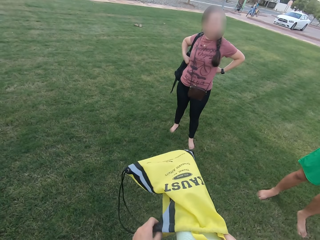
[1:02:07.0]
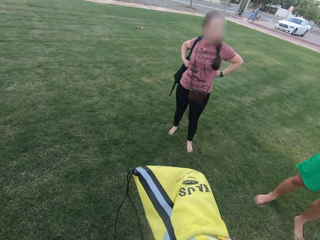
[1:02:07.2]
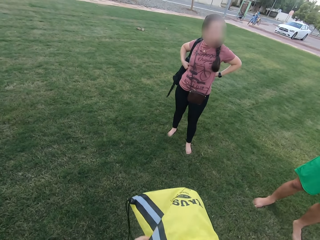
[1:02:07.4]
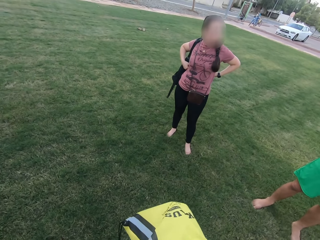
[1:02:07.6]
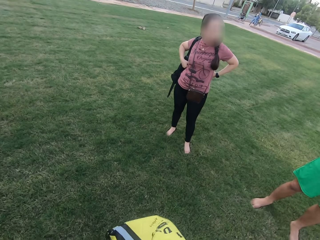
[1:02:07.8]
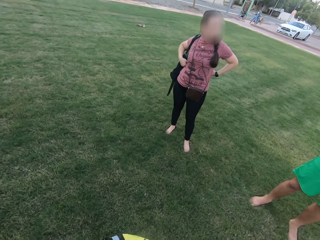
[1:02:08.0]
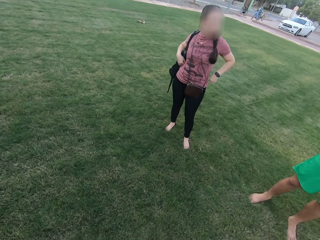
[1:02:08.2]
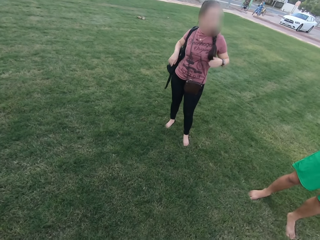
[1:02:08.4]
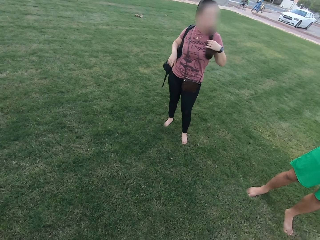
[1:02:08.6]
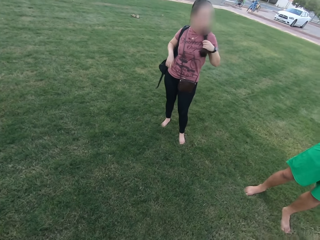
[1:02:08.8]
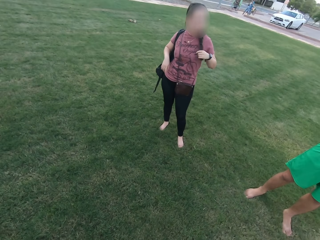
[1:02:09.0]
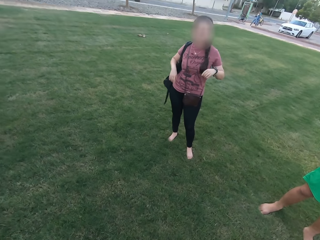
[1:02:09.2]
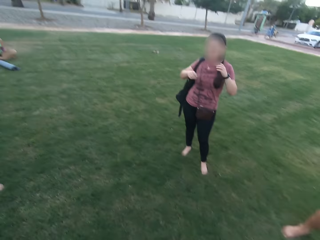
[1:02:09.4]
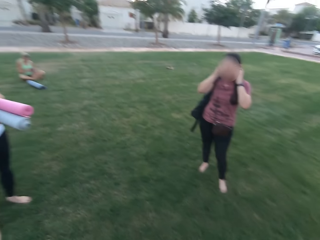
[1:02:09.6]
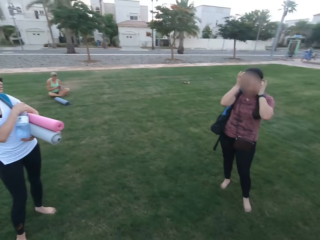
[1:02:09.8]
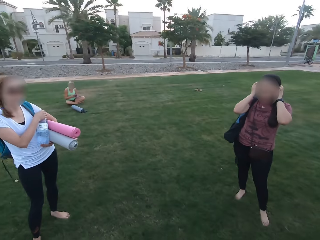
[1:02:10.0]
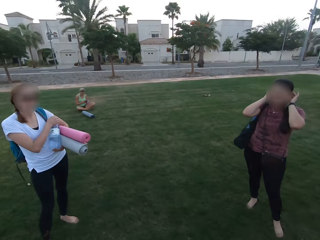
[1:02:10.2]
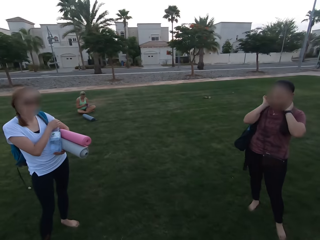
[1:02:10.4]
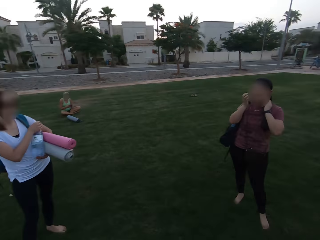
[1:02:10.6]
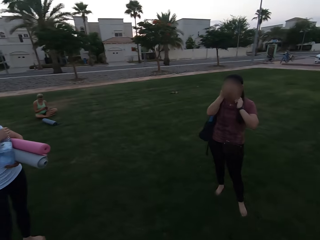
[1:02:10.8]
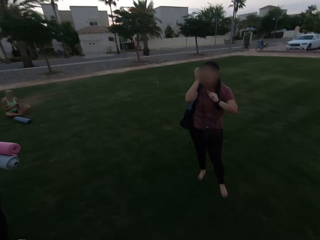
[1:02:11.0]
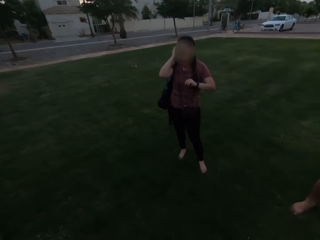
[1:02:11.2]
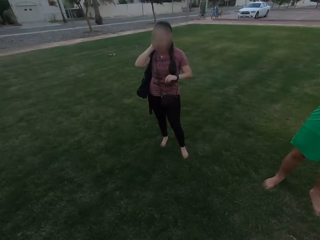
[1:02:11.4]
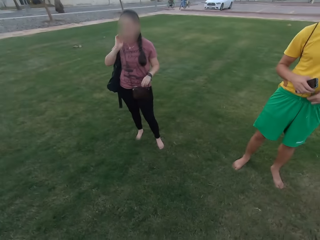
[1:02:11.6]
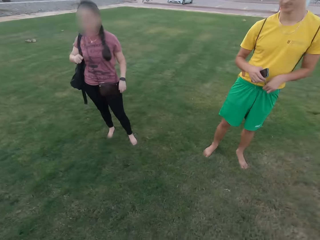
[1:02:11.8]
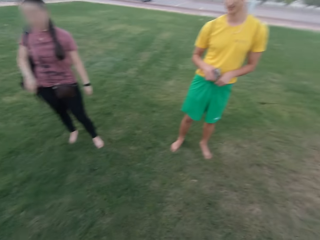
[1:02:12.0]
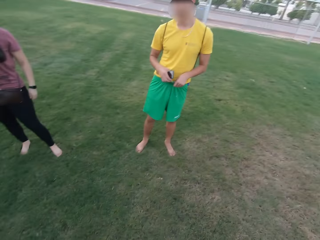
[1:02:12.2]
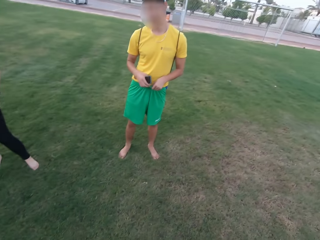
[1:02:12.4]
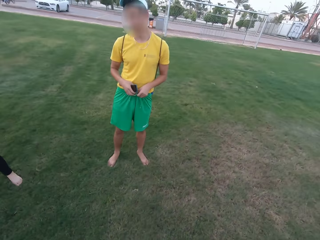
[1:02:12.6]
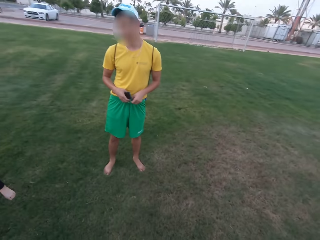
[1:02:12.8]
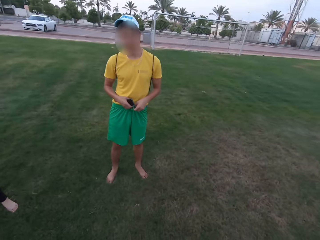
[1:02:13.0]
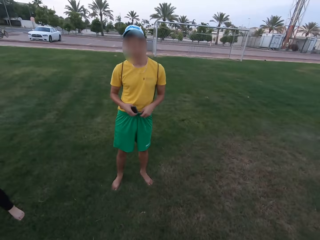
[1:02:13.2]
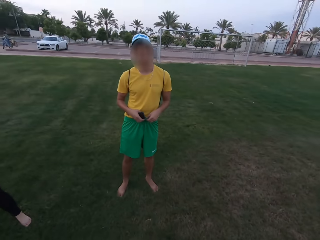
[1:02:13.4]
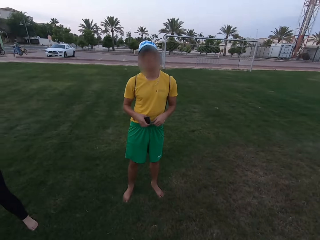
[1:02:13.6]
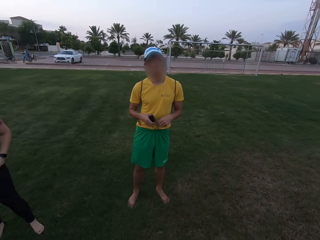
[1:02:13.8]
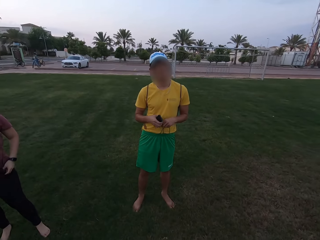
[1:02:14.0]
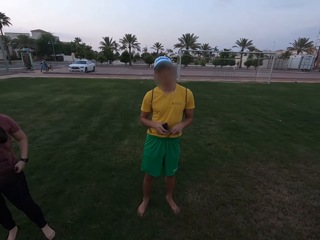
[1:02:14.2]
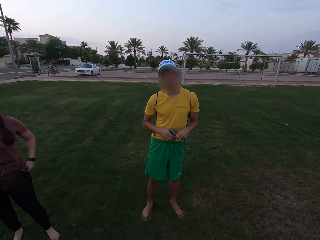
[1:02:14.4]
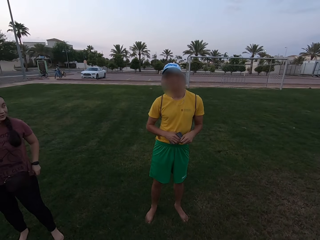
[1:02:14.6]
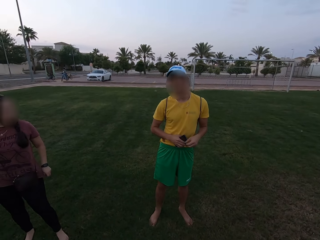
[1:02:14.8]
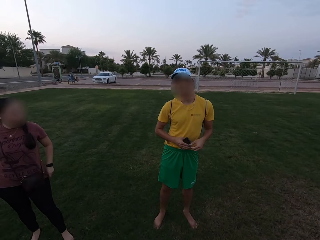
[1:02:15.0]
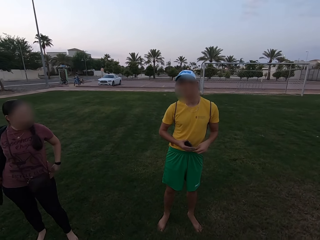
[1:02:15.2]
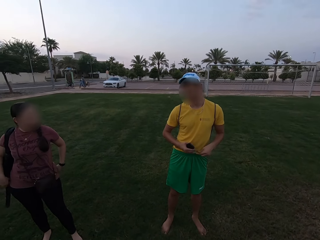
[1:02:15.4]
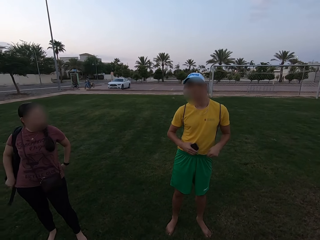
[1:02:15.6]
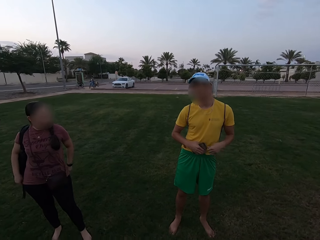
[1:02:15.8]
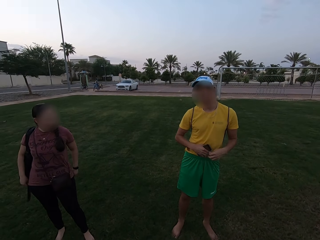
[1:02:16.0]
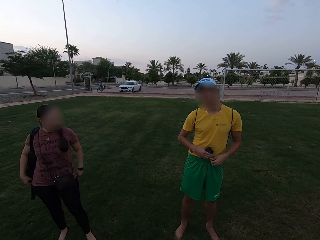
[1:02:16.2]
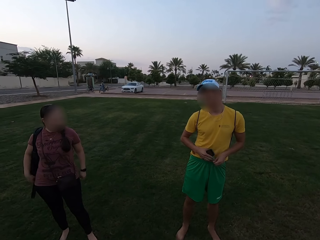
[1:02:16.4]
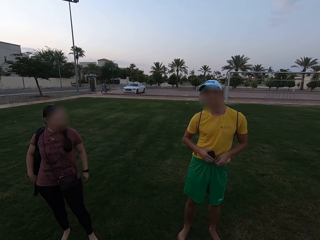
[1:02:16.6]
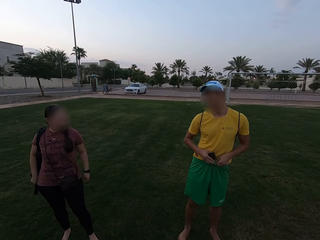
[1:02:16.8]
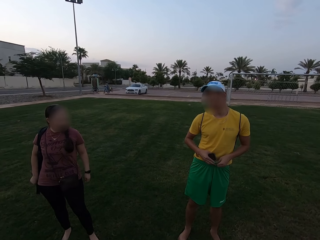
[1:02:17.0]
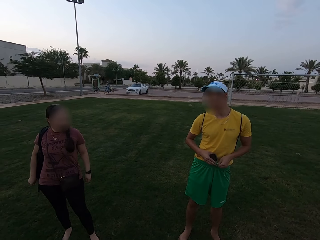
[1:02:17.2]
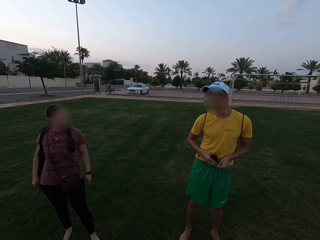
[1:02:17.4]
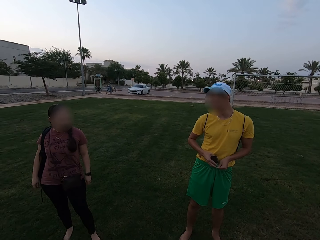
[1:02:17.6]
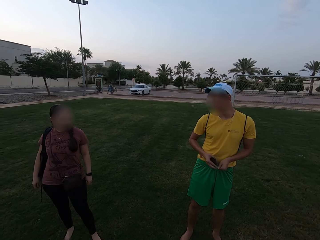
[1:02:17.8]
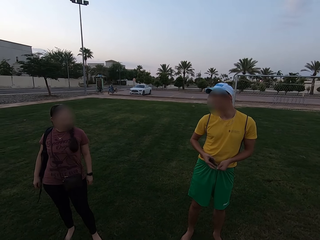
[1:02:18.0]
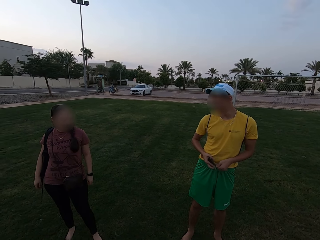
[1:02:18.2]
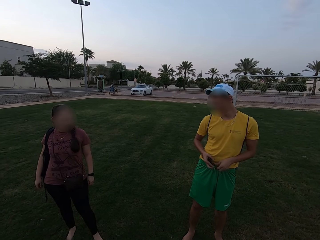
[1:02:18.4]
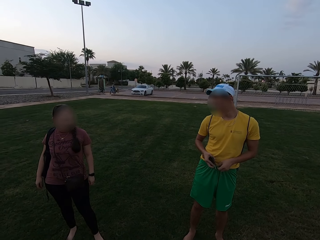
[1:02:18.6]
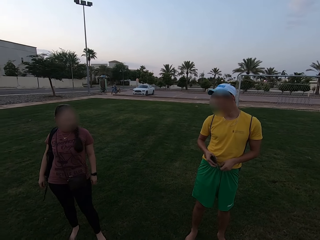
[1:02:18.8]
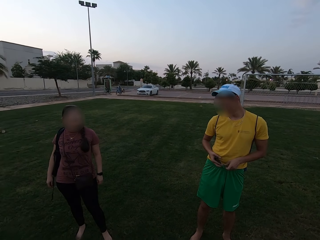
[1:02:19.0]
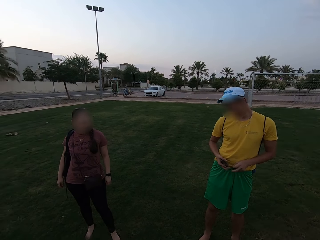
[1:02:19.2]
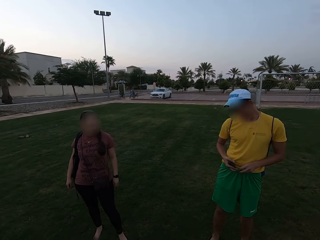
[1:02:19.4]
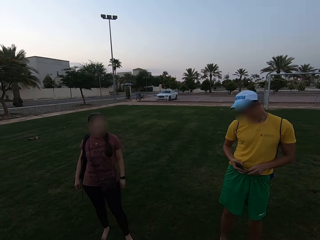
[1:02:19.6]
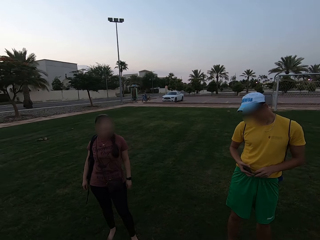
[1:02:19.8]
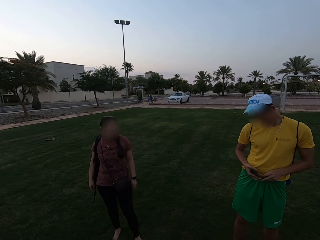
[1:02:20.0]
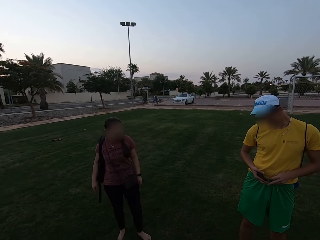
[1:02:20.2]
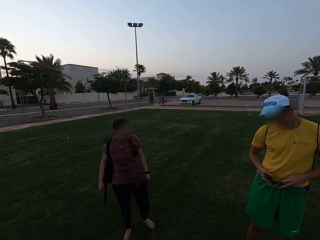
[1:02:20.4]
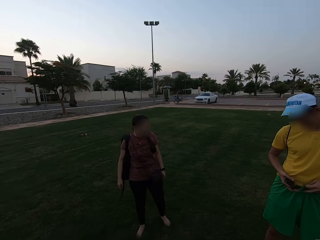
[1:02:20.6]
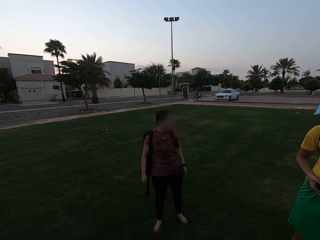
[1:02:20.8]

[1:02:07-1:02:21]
The camera wearer puts a cloth in the bag. A woman touches her hair. The camera wearer stares around the field.

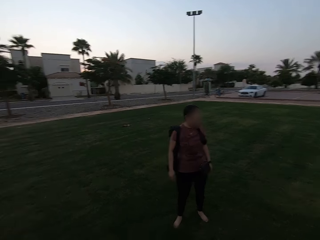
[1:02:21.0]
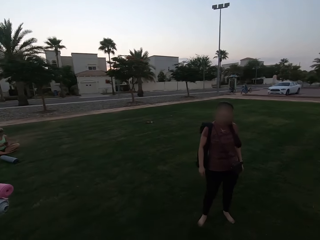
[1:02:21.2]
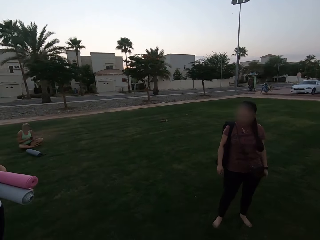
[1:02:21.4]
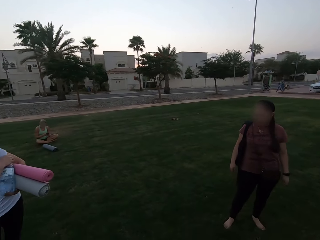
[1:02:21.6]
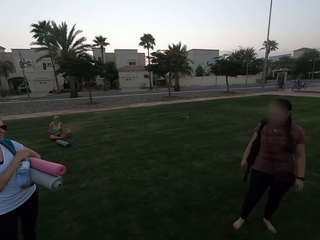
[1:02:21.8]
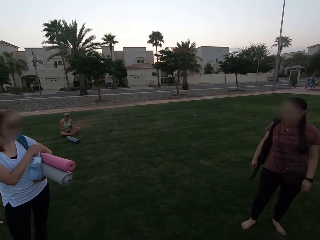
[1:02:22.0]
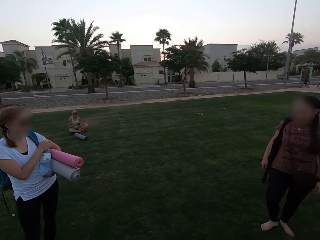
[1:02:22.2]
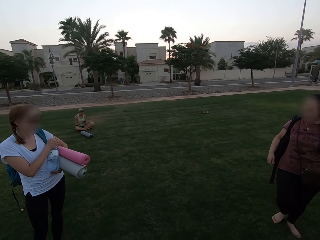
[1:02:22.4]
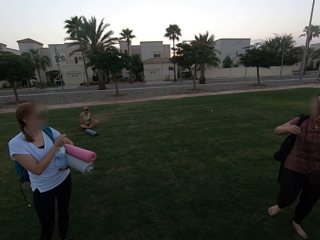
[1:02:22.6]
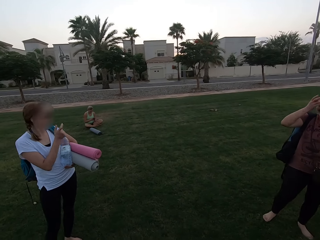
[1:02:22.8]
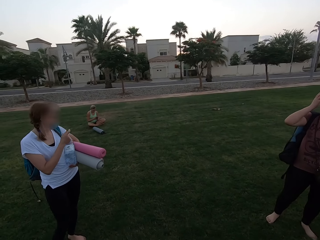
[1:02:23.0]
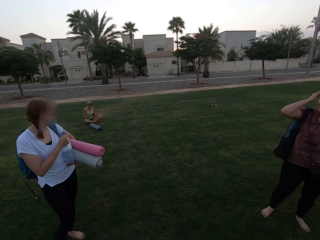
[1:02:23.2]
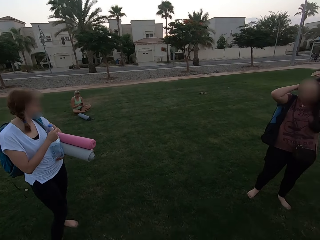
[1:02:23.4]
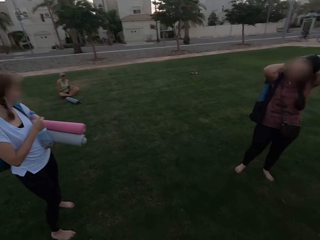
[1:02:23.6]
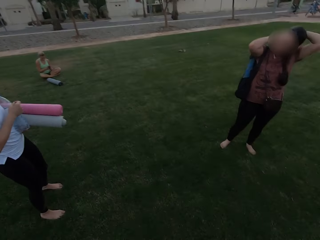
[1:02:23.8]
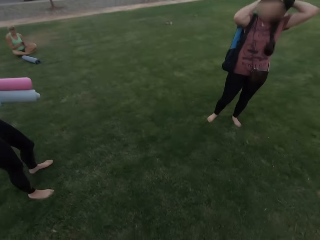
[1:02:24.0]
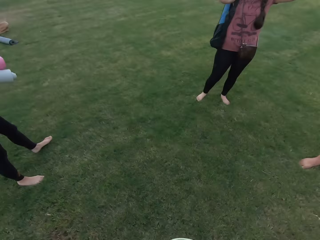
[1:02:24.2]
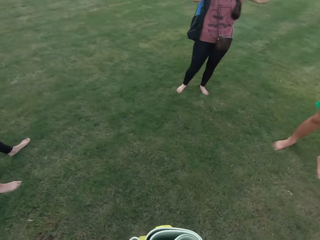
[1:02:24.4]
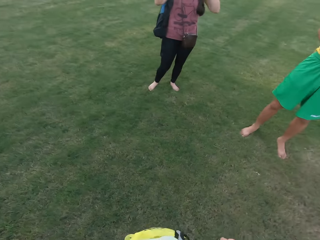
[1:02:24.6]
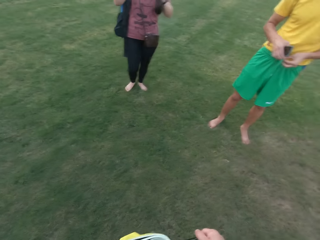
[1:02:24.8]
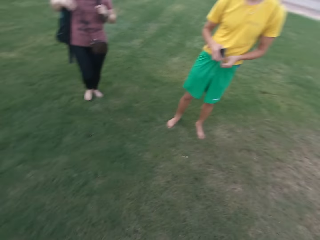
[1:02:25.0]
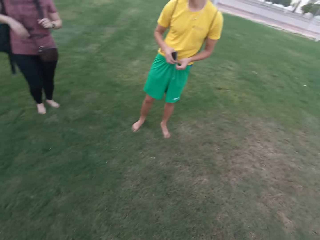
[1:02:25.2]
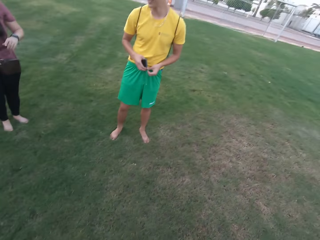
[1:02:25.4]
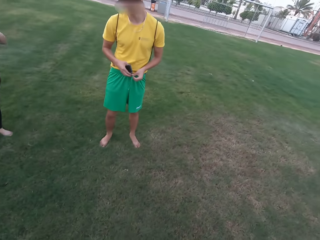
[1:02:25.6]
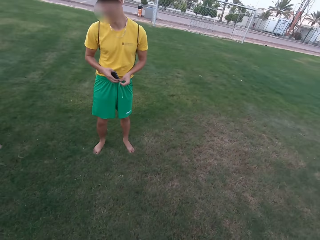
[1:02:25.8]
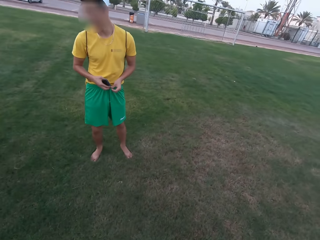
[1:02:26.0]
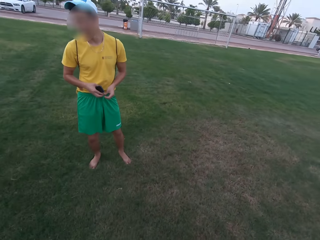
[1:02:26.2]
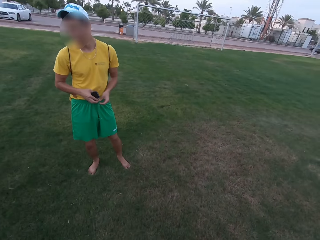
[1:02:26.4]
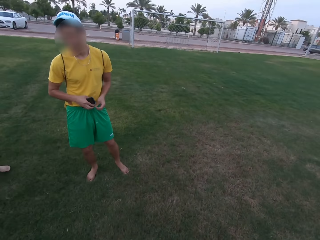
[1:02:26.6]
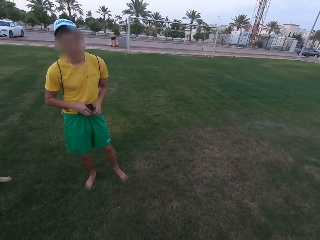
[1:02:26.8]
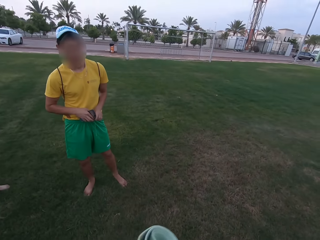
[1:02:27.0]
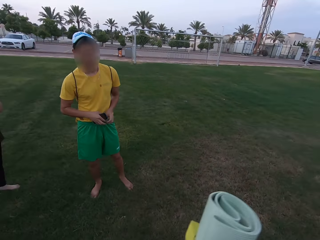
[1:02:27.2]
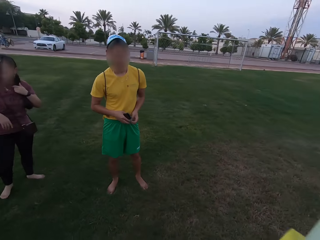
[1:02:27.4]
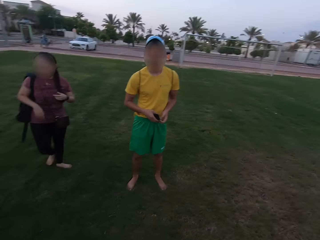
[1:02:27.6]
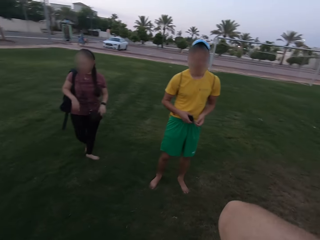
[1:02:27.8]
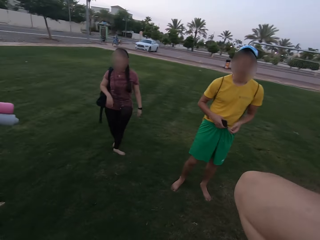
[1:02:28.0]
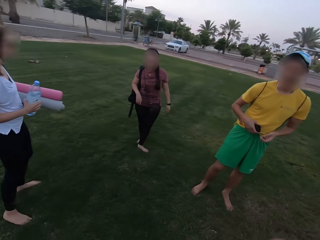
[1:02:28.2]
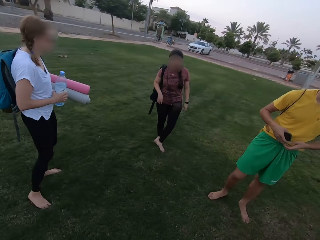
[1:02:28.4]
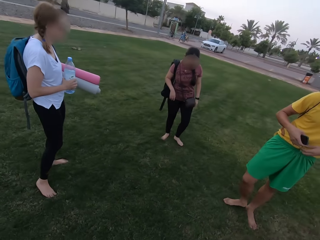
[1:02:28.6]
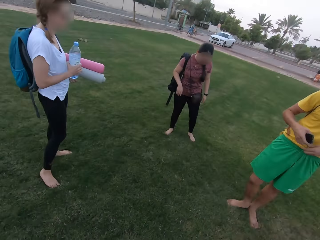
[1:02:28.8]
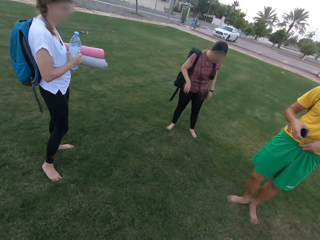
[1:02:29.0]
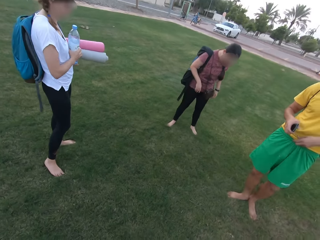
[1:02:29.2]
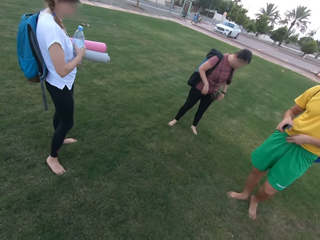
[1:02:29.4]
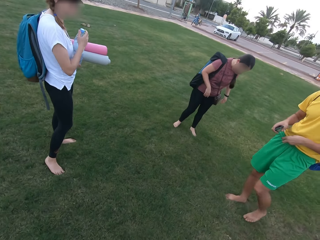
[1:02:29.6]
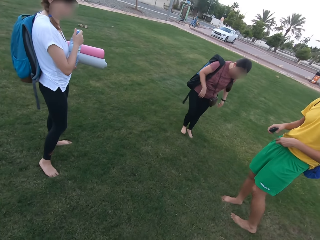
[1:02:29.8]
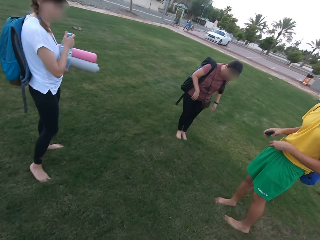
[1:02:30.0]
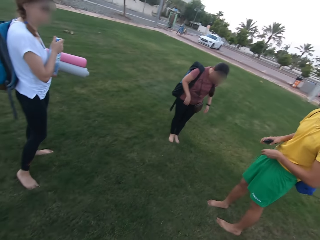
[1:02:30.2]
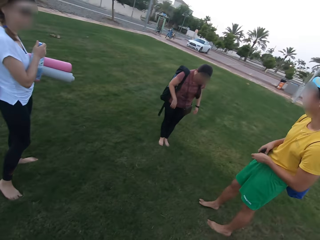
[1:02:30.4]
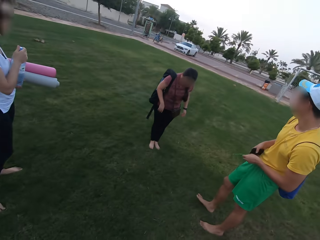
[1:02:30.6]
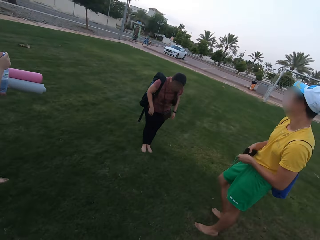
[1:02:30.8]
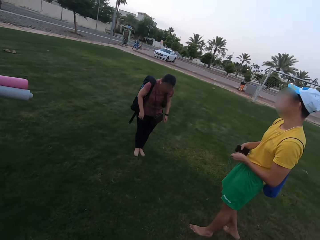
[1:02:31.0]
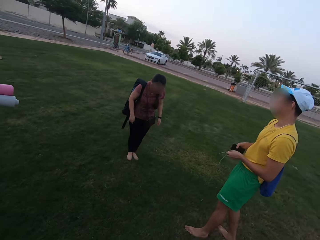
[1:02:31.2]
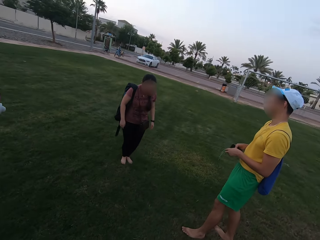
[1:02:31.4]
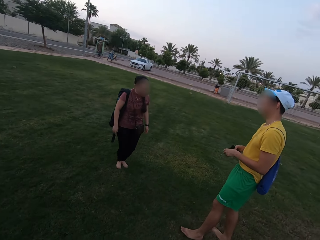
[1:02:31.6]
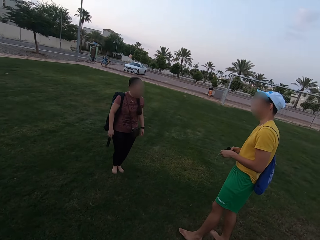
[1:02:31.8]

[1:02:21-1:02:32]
A woman makes gestures.
